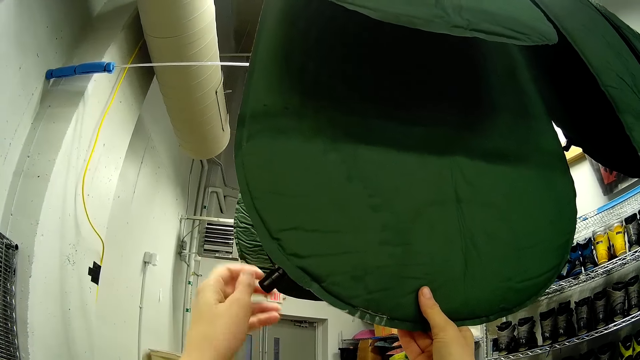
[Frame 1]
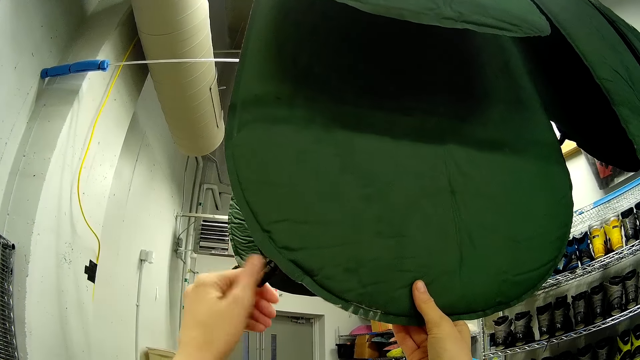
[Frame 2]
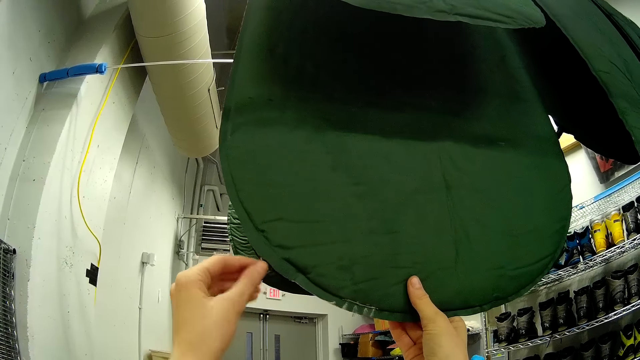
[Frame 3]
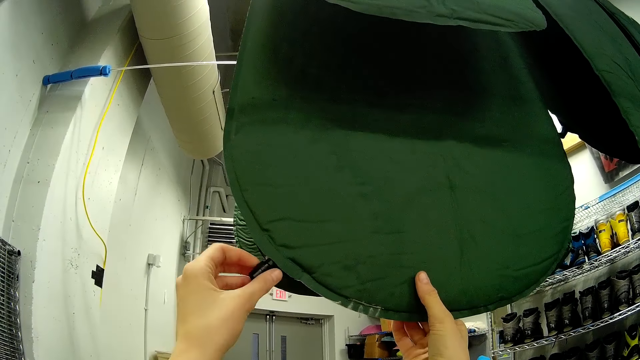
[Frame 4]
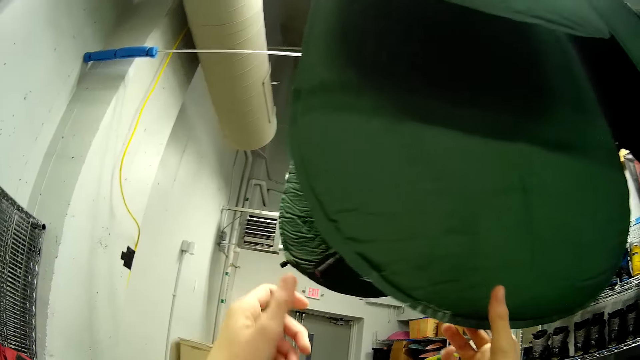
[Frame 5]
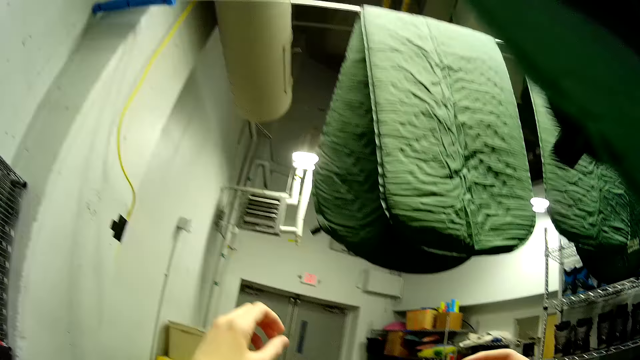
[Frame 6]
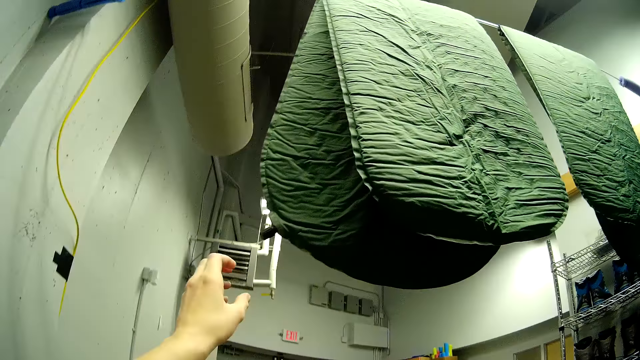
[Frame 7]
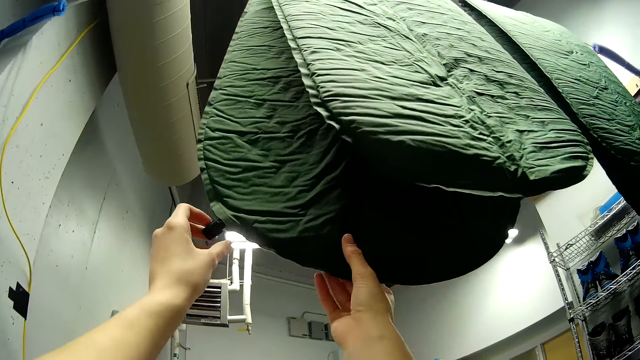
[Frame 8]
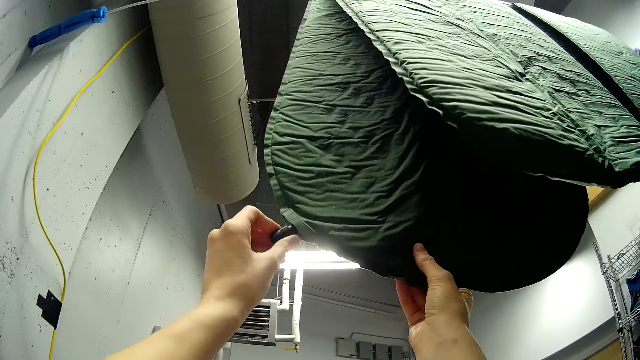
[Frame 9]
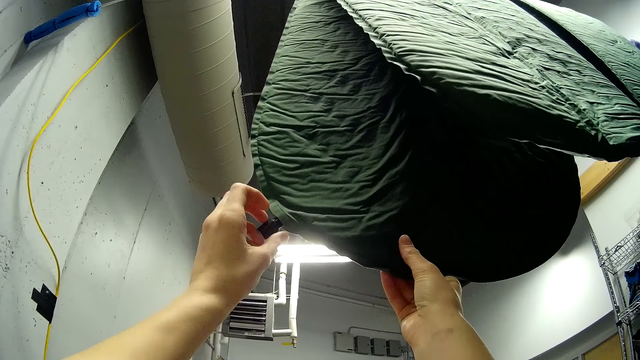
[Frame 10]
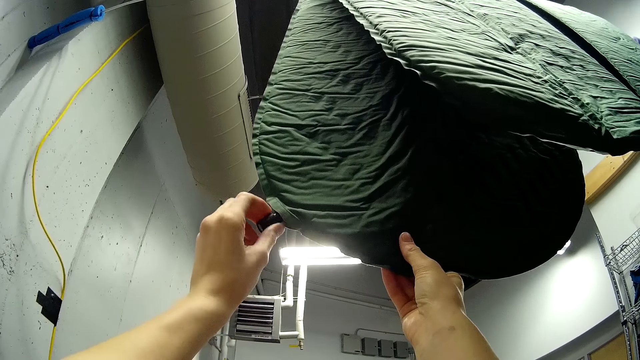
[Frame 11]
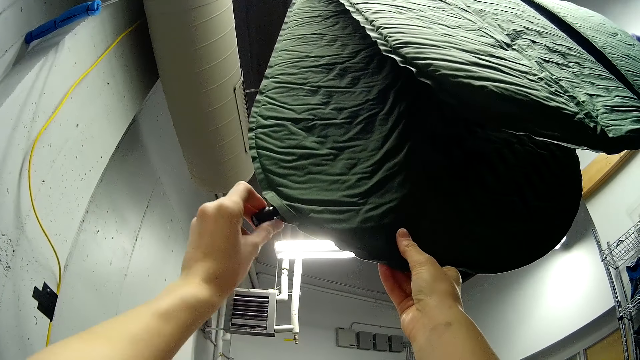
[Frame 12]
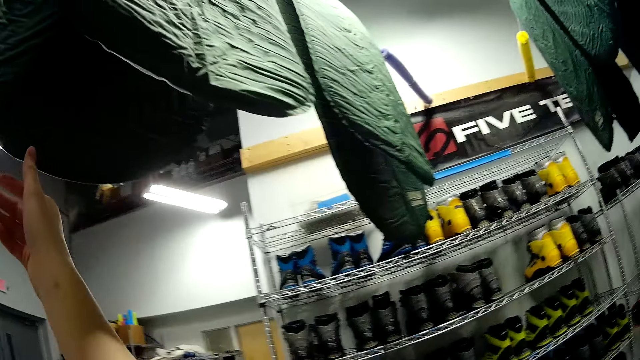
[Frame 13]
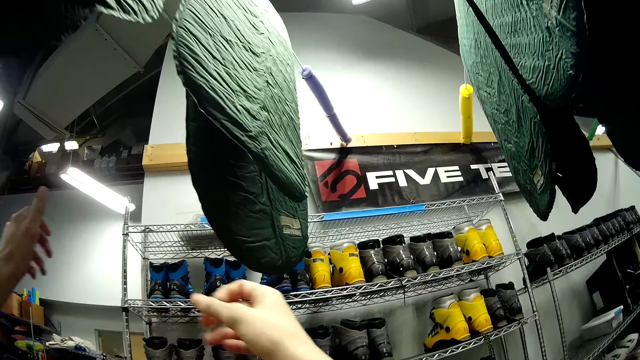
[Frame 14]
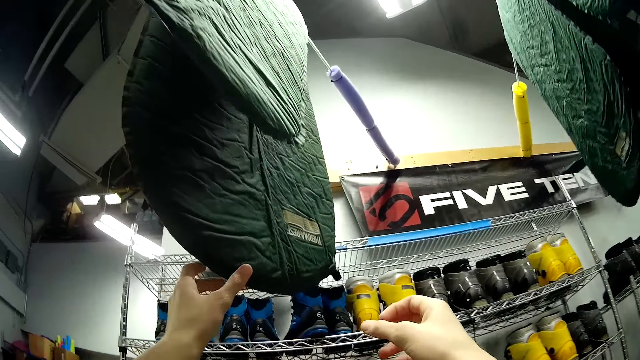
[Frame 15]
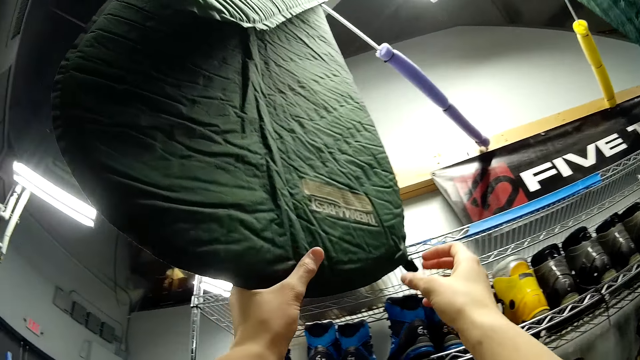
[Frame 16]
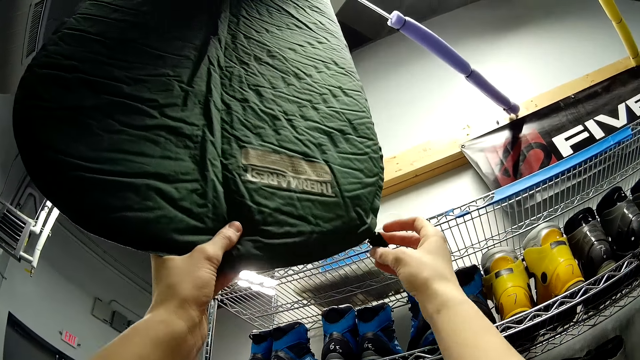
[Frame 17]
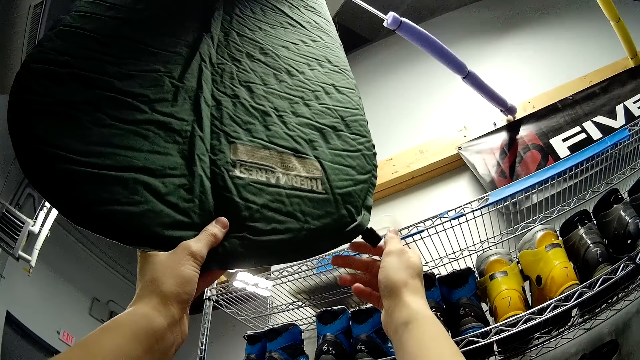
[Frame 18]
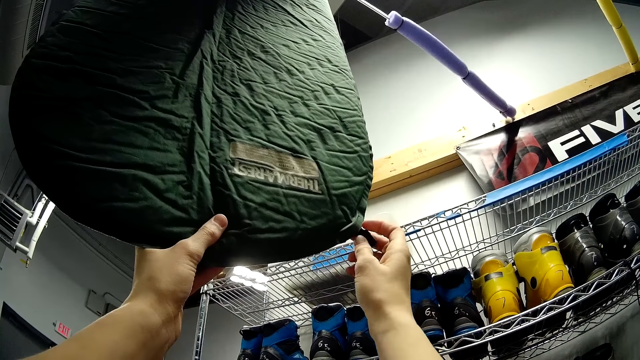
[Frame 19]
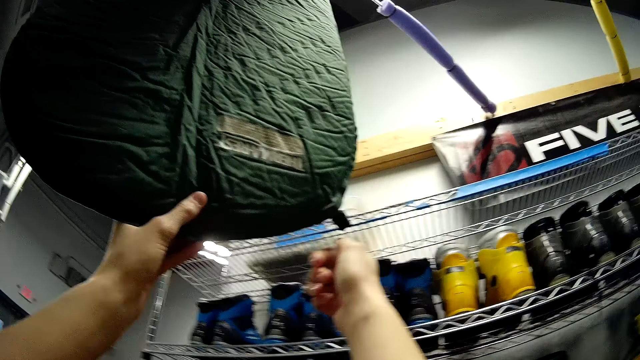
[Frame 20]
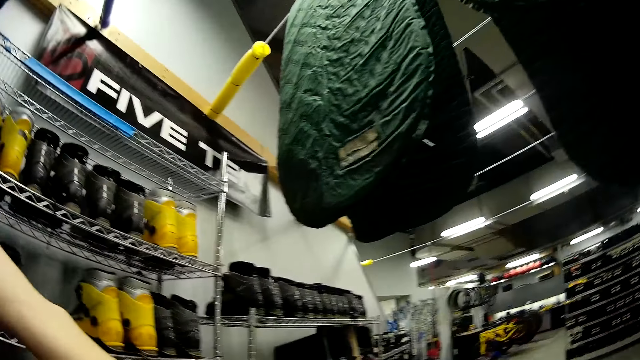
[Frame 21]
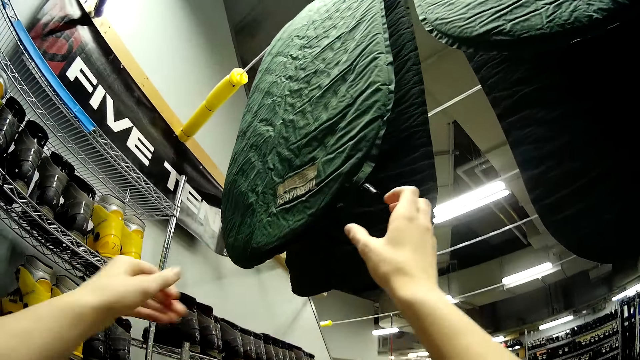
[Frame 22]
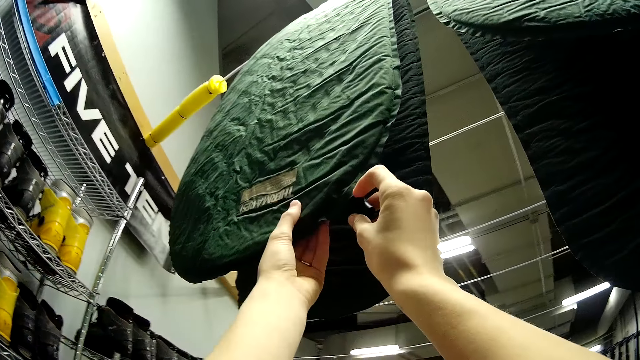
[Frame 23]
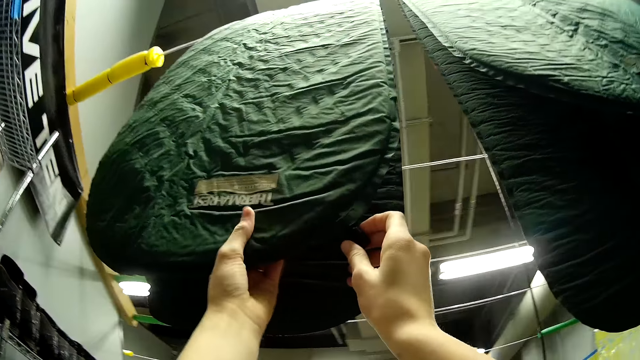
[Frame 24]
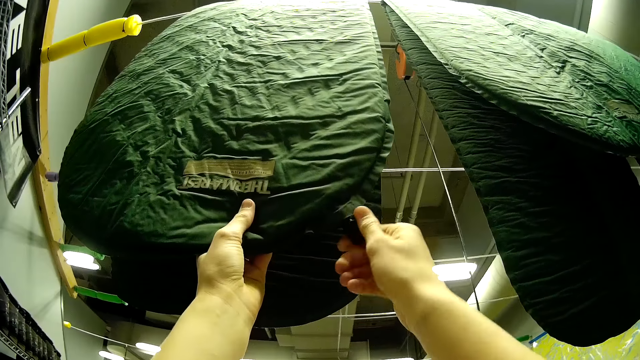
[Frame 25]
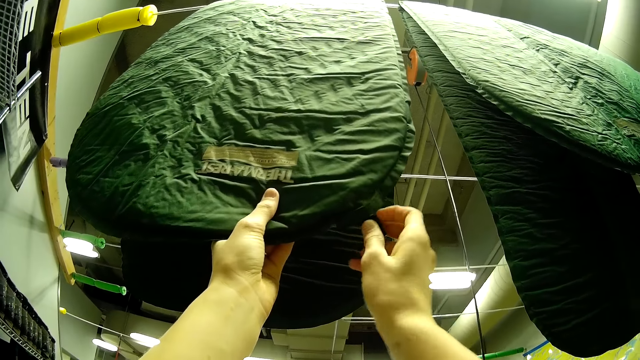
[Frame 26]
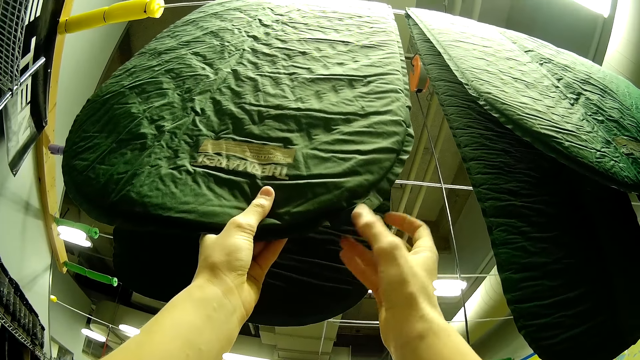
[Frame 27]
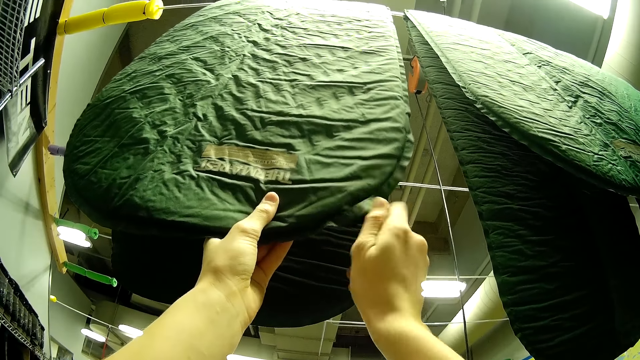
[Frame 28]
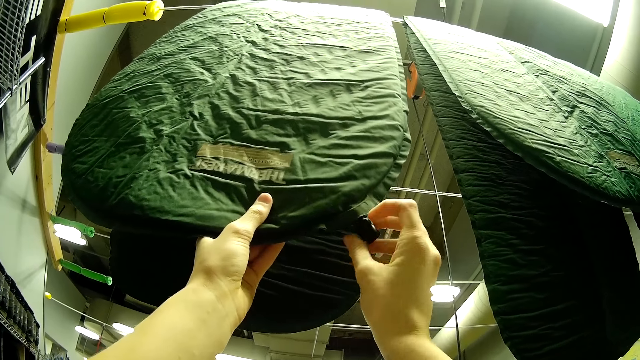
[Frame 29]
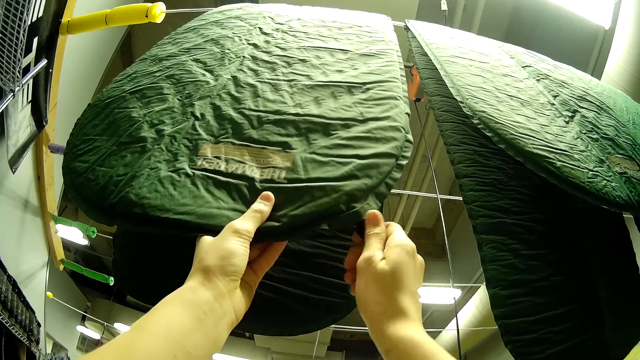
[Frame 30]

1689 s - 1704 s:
The camera wearer twists the sleeping mat button. They hold the sleeping mat. They adjust the nozzle on a second sleeping pad. They walk around the room. They adjust the nozzle on a third sleeping pad. They turn around. They adjust the nozzle on a fourth sleeping pad.

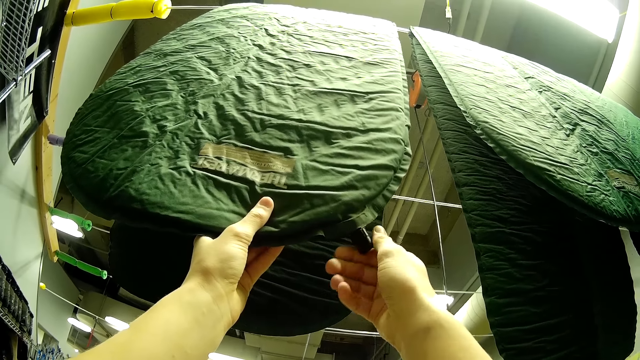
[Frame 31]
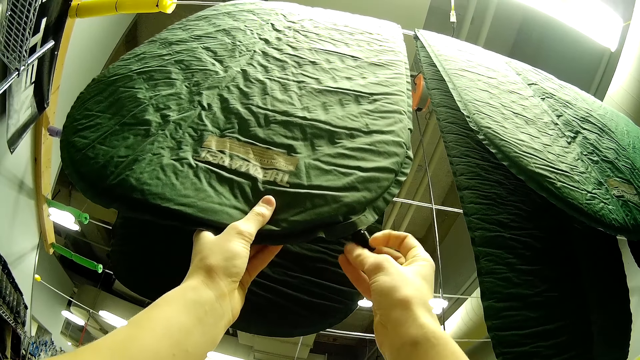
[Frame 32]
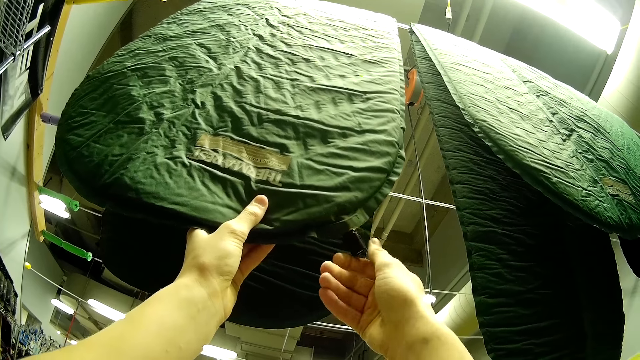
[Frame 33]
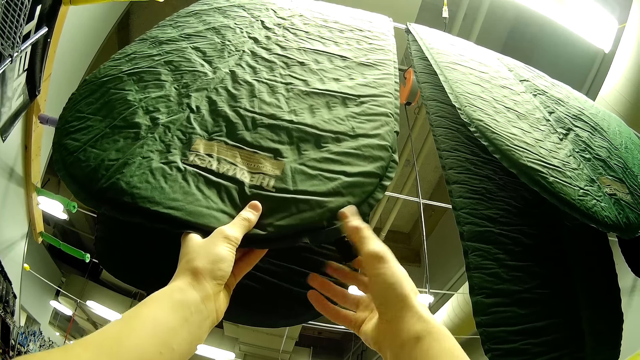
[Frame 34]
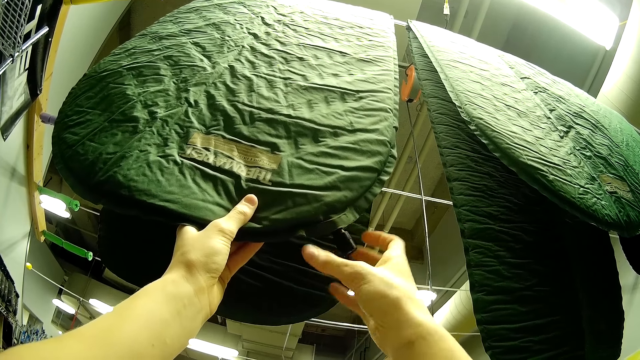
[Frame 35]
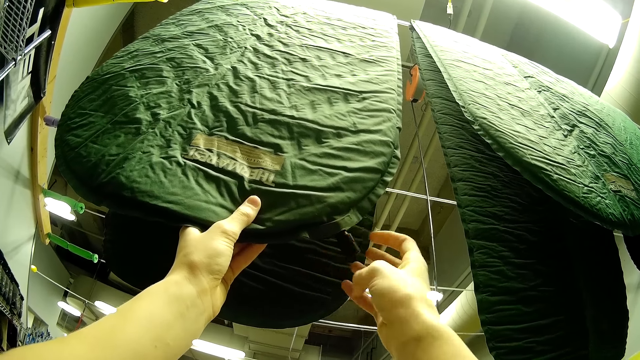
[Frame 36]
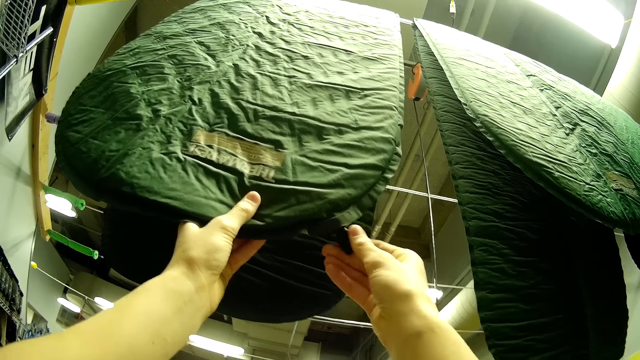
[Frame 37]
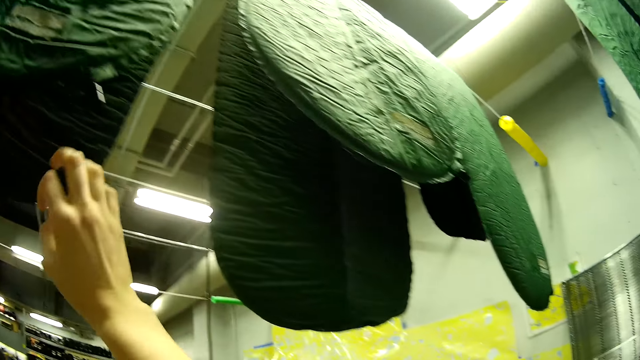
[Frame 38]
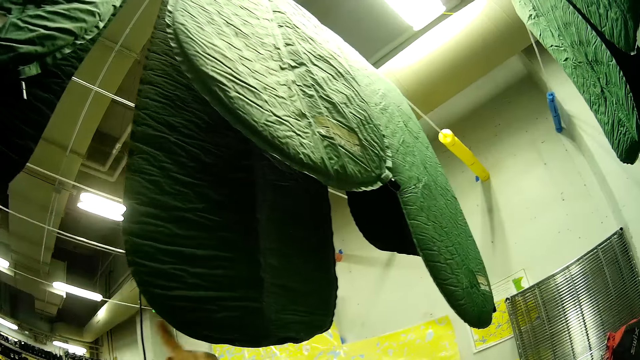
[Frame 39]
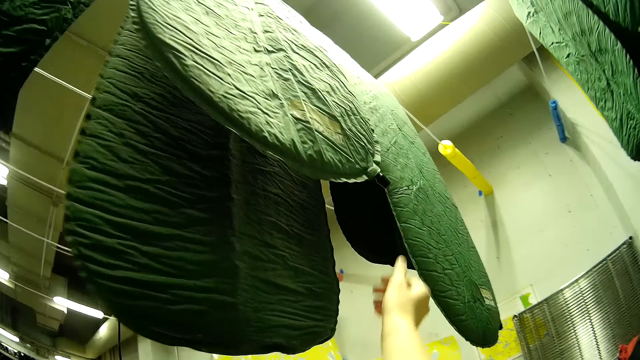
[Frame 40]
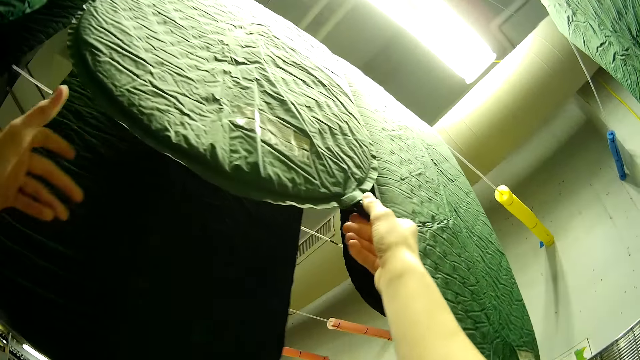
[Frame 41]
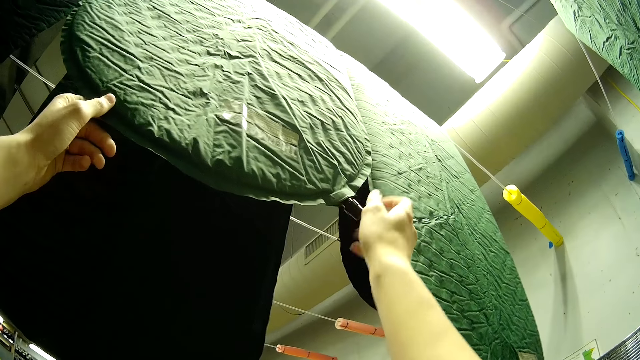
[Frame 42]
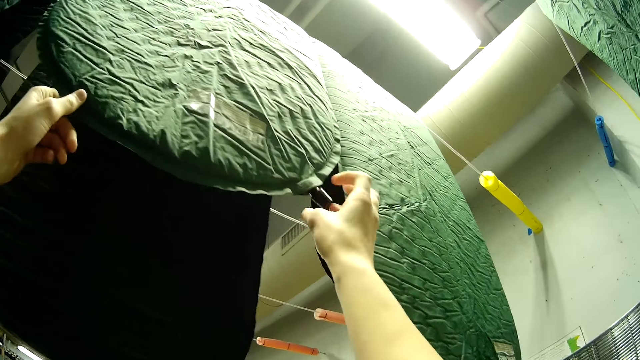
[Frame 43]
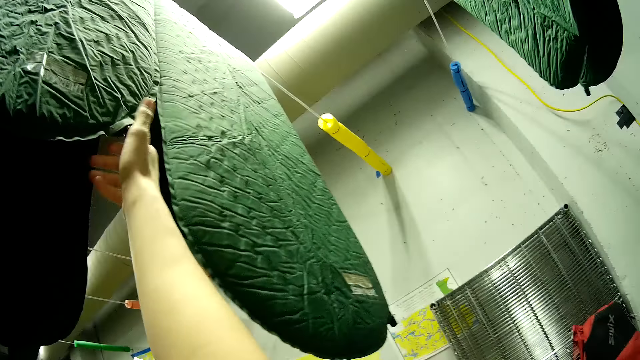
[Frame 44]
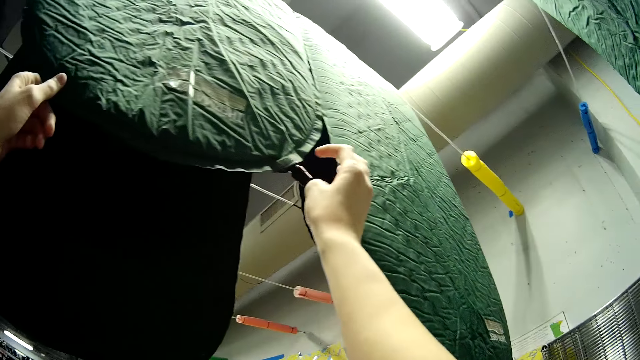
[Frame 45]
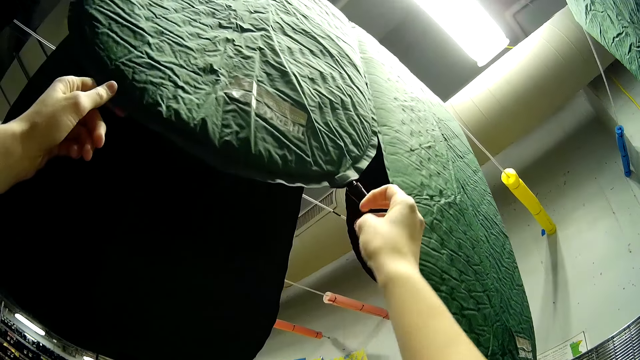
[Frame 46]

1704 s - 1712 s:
The camera wearer looks around. They adjust the nozzle on a fifth sleeping pad.
